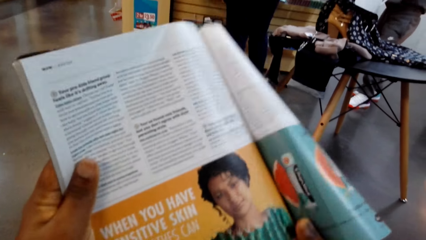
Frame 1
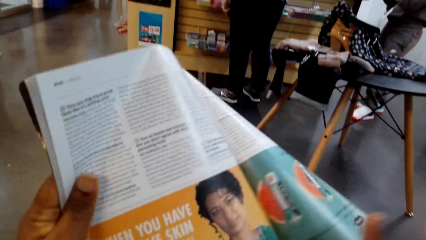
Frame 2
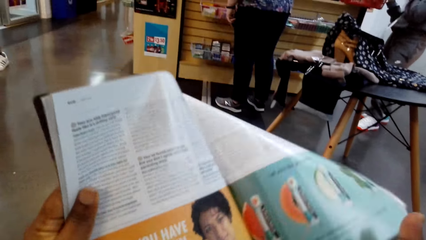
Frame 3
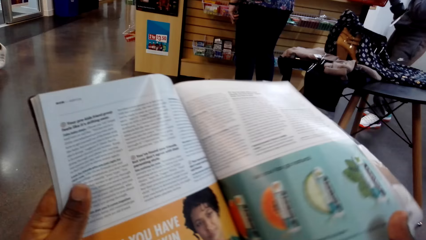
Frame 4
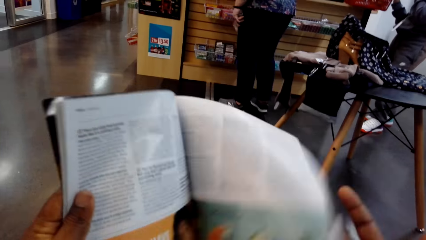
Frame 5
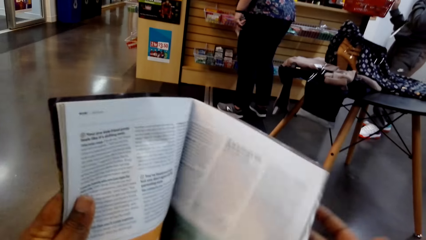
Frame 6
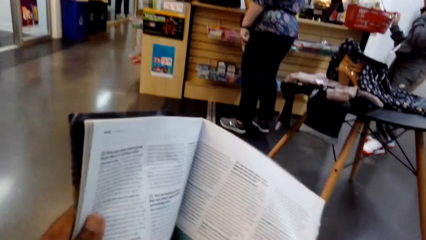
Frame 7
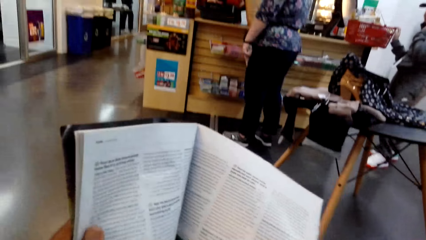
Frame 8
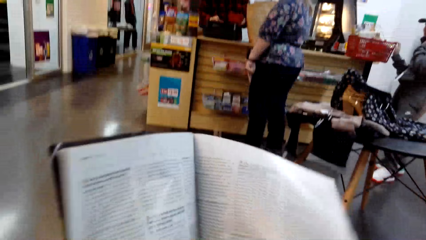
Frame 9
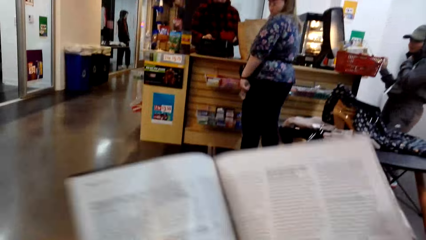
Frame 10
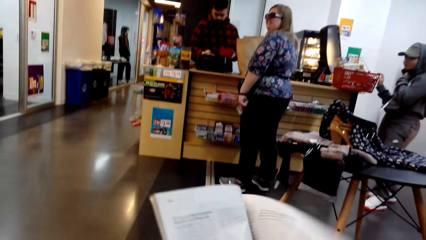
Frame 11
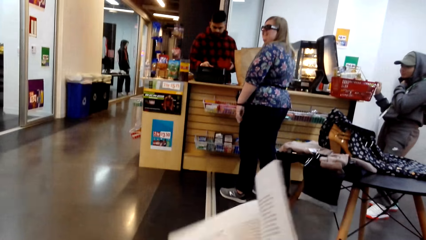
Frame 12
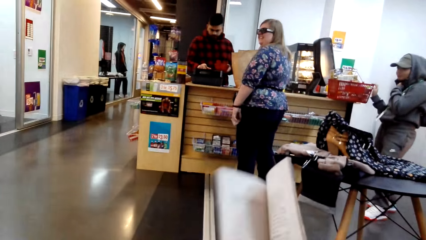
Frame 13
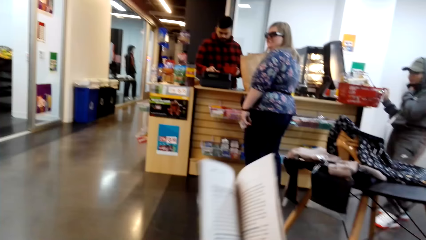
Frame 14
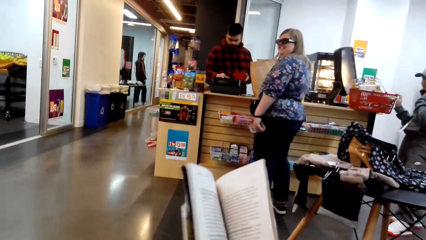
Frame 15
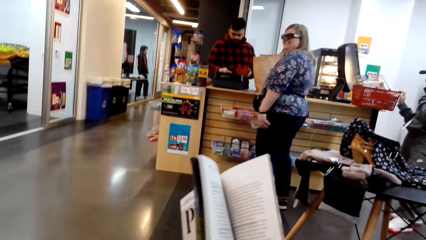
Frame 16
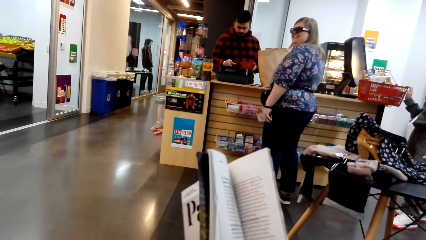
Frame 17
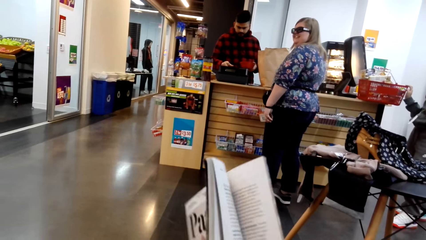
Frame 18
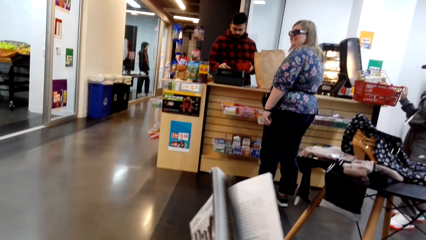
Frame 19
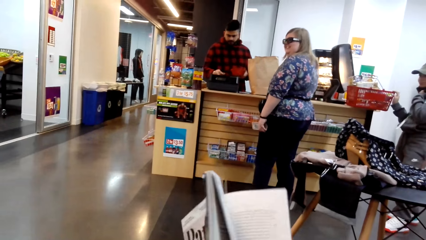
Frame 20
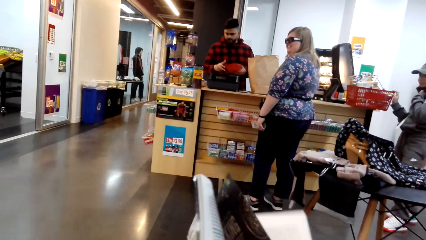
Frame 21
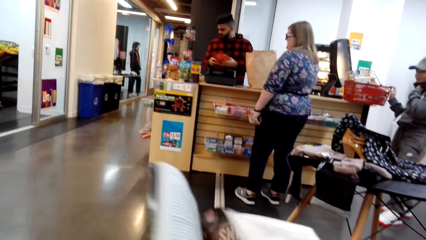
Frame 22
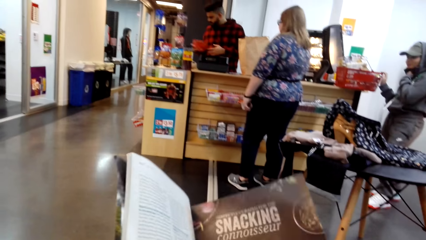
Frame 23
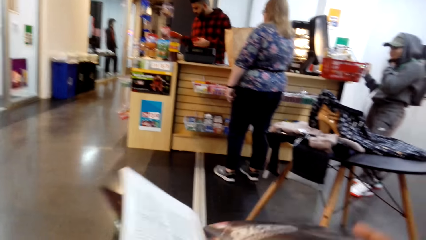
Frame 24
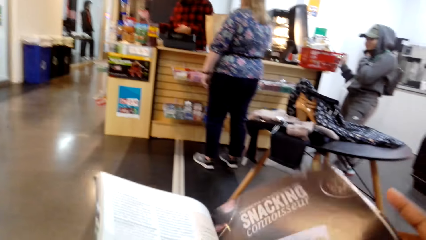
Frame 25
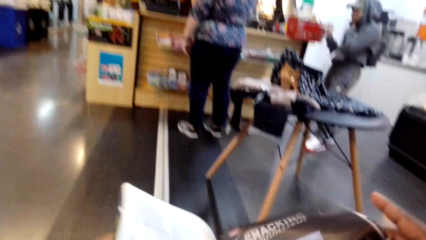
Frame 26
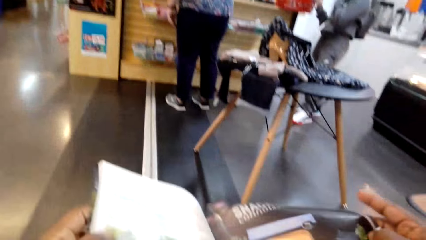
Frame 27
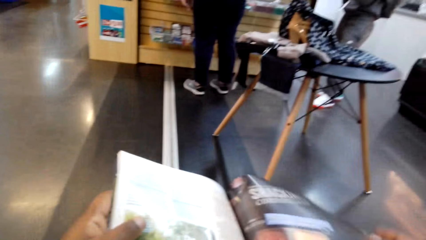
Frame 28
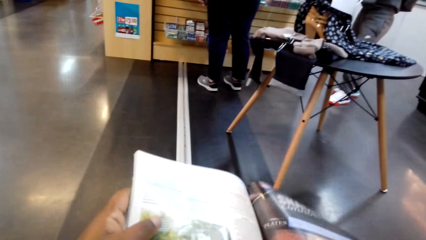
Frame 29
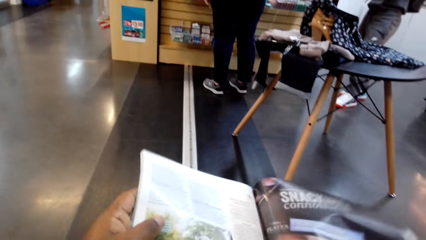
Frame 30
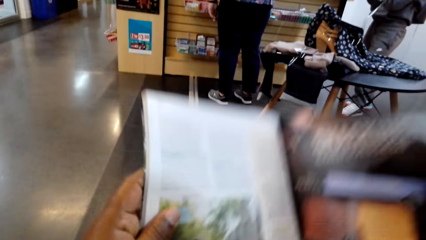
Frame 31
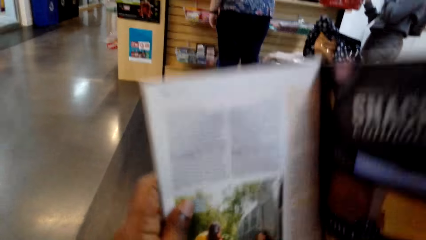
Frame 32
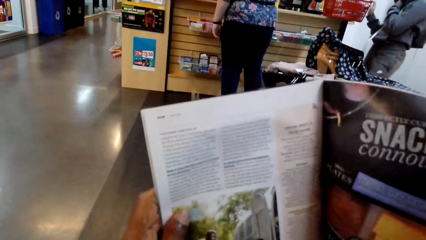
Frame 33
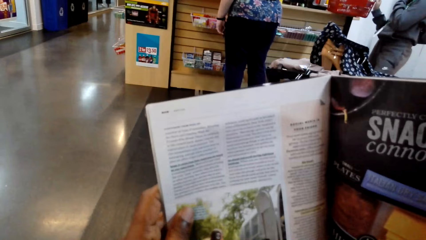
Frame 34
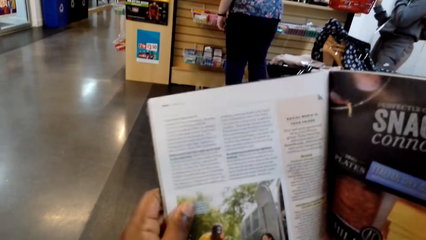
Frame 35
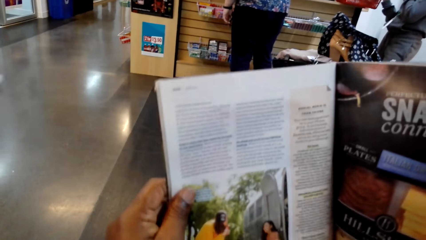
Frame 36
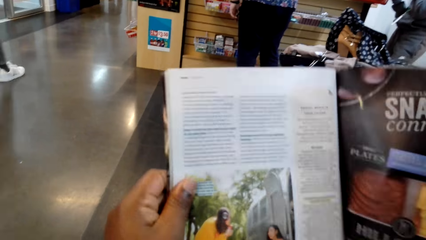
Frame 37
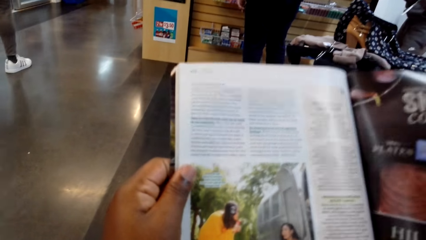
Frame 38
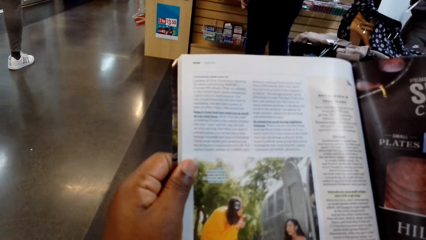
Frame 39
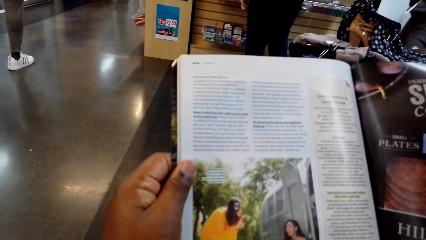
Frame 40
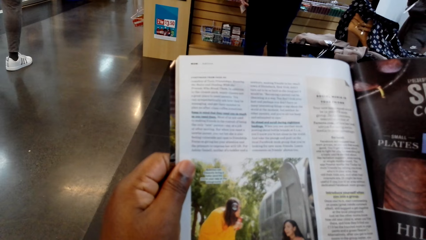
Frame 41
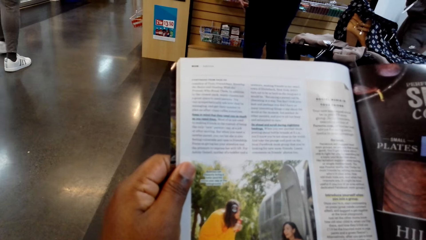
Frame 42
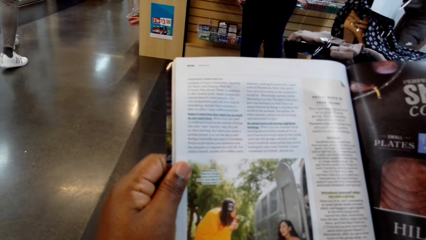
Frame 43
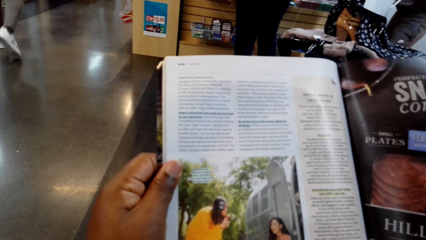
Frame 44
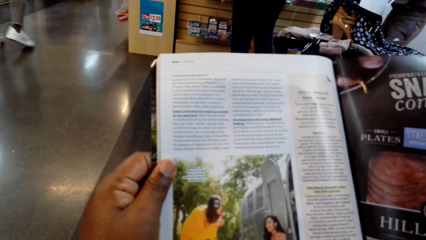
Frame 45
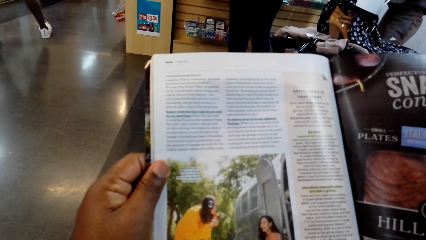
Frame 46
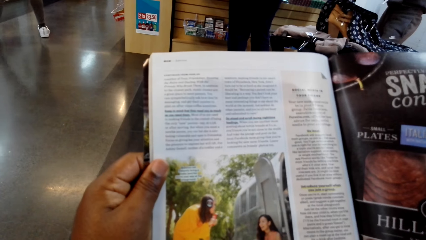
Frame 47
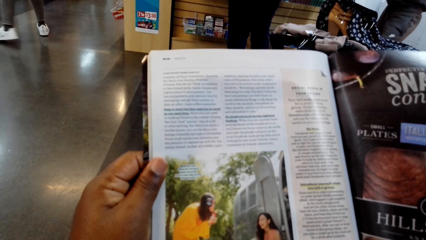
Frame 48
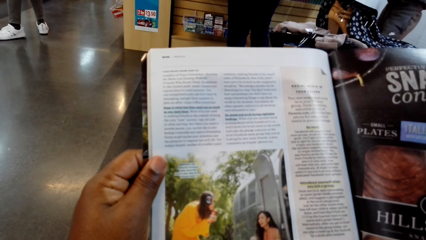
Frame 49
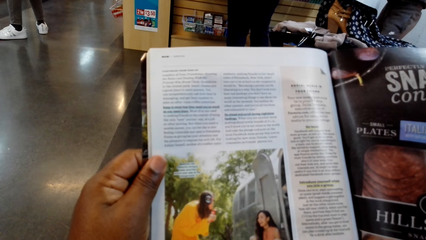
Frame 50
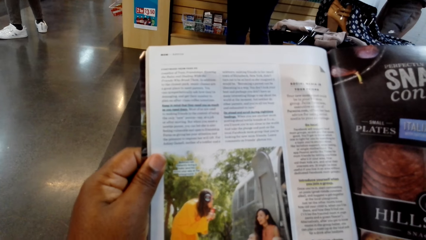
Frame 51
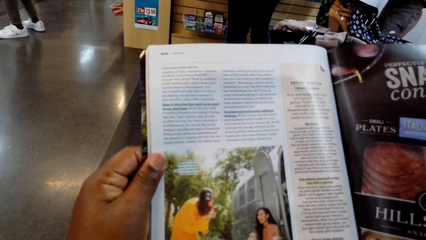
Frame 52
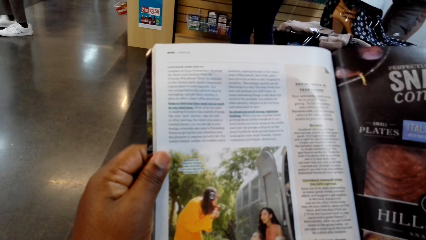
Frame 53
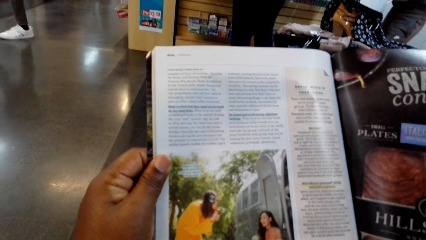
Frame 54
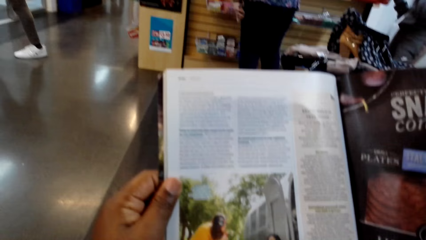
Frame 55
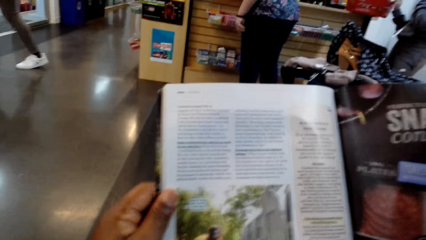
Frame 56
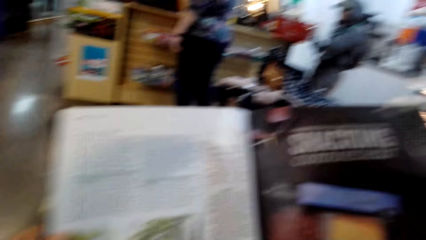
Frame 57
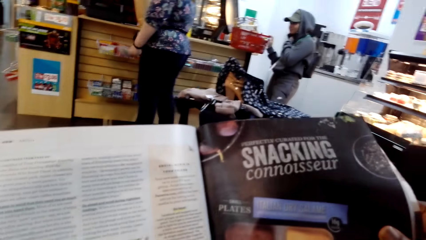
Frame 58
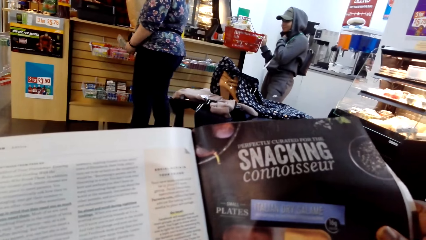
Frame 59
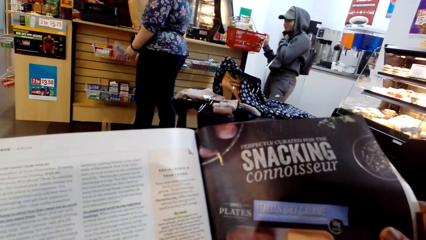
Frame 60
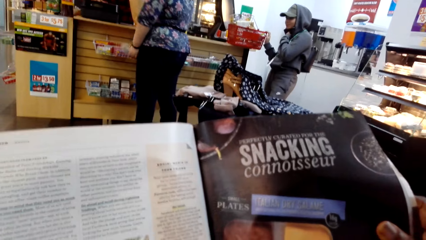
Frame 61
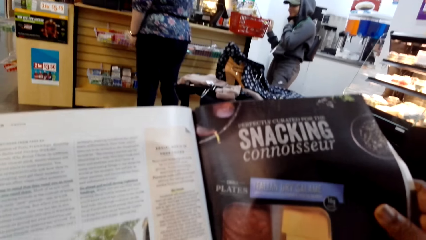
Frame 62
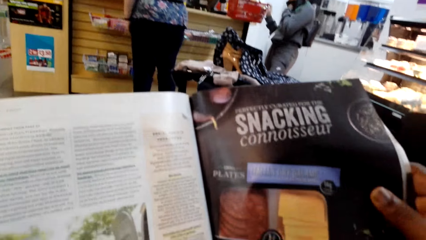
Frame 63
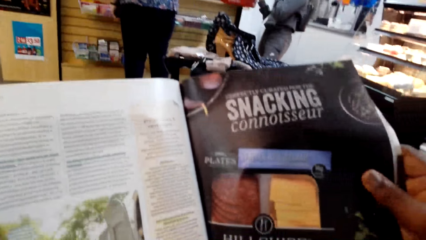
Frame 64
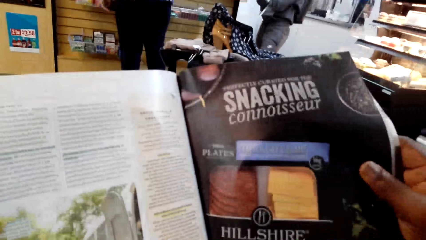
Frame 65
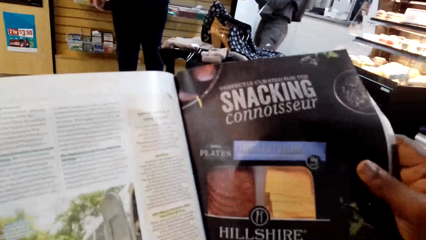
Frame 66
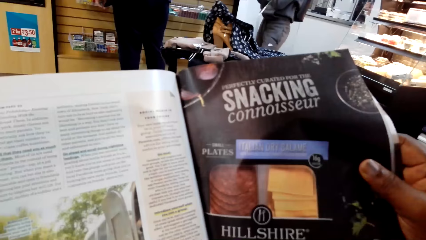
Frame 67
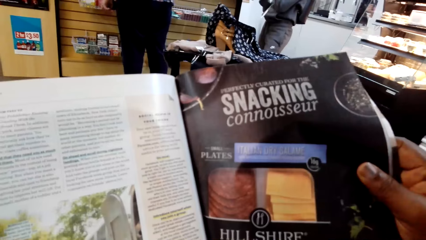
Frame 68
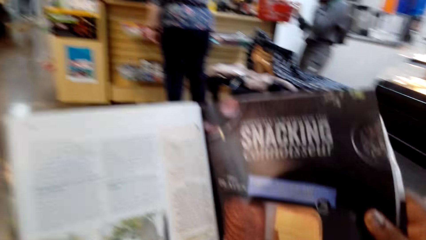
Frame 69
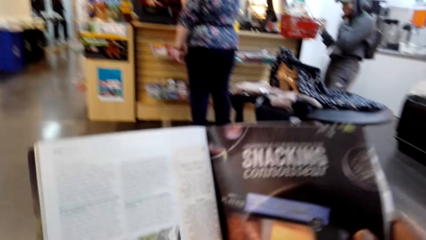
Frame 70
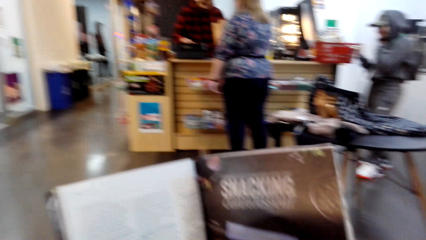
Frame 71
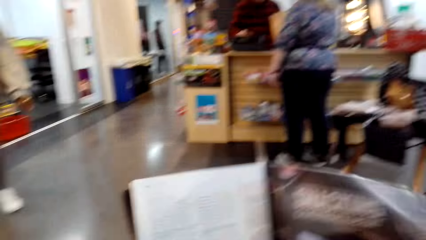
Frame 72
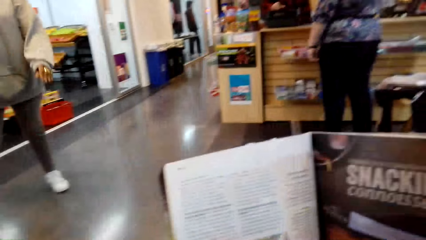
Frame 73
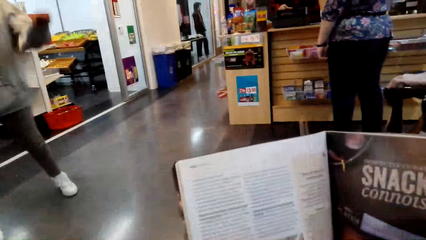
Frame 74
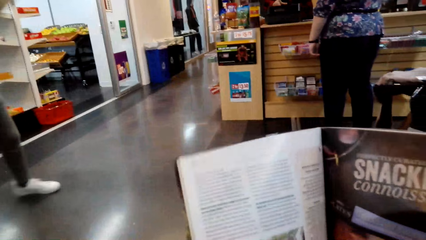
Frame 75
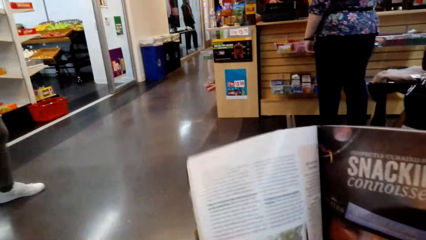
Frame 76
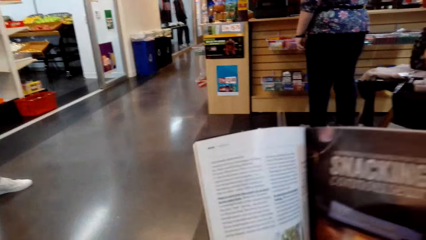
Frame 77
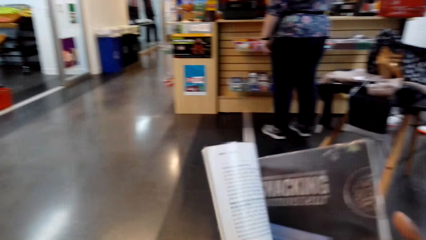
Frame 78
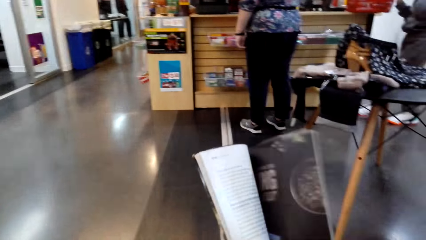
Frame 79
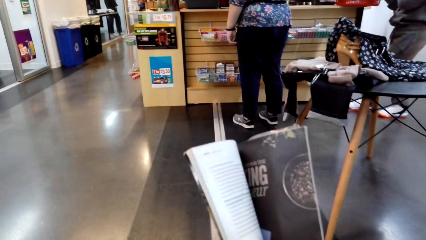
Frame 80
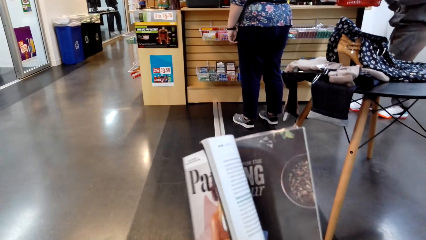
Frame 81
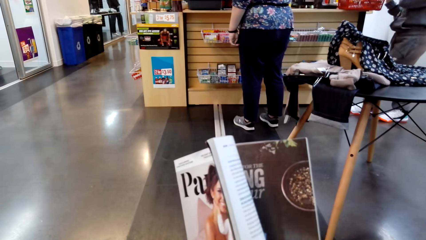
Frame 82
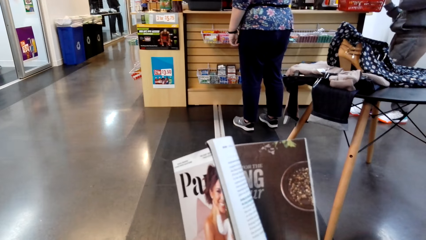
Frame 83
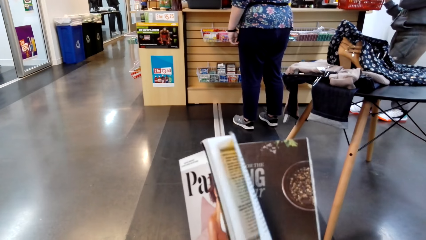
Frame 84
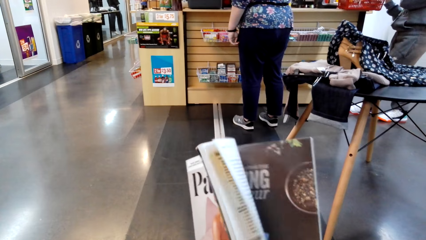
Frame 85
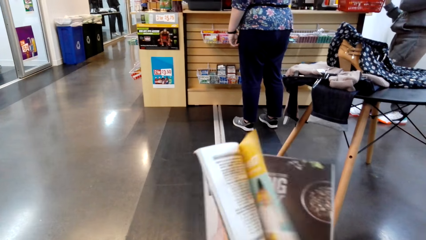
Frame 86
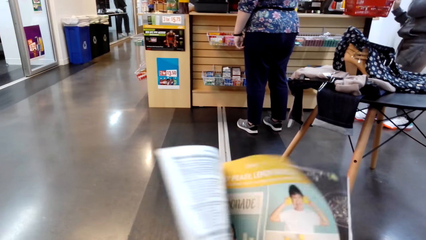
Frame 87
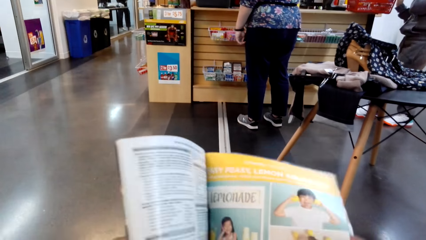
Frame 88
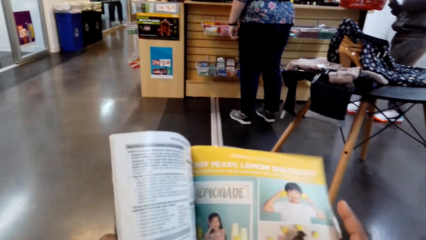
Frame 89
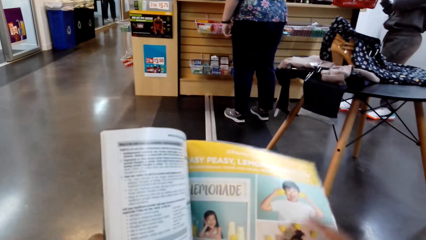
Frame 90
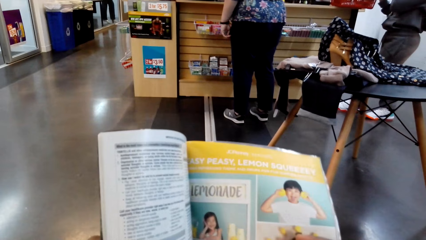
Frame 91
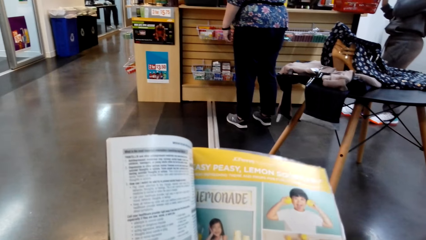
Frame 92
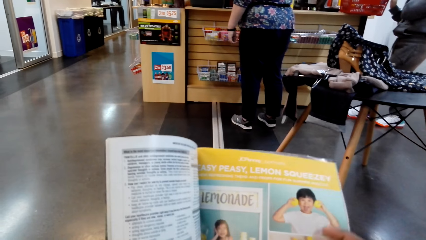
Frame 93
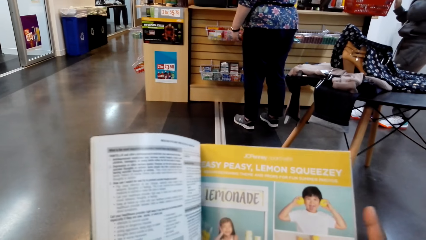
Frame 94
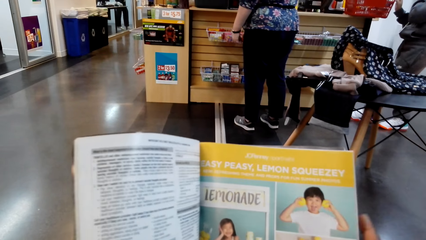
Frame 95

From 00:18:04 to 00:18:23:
The camera wearer turns the pages of the magazine. They read the magazine. They turn the pages of the magazine.
